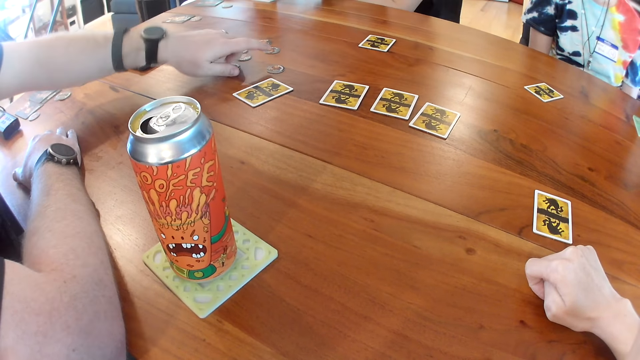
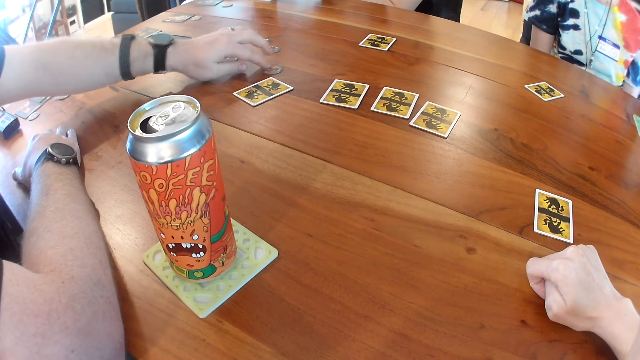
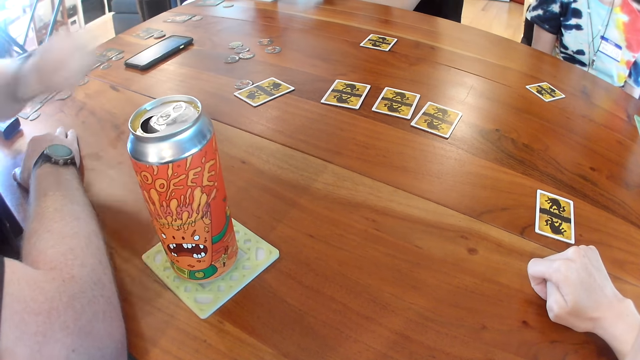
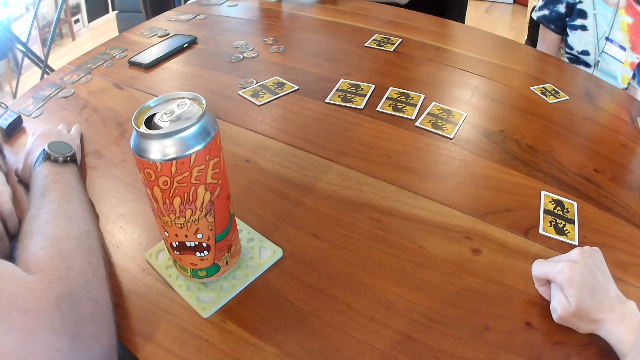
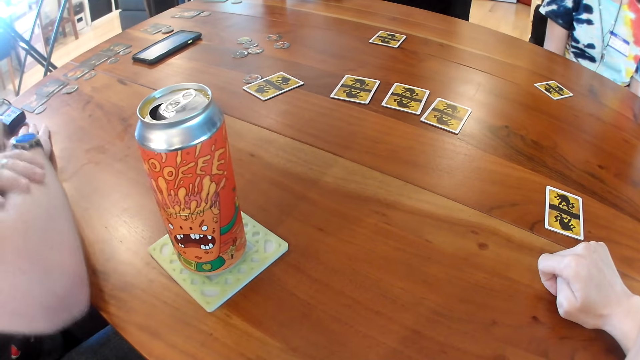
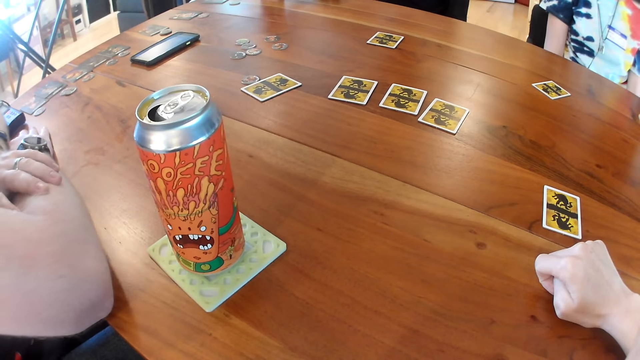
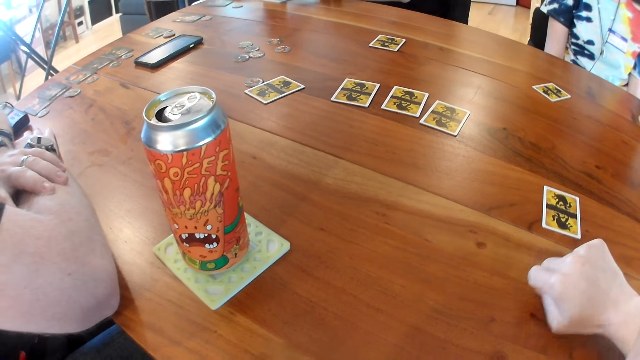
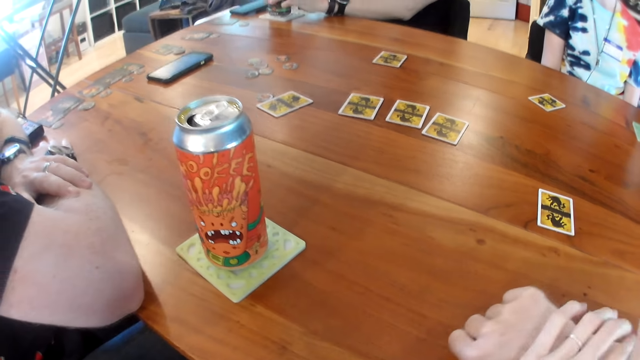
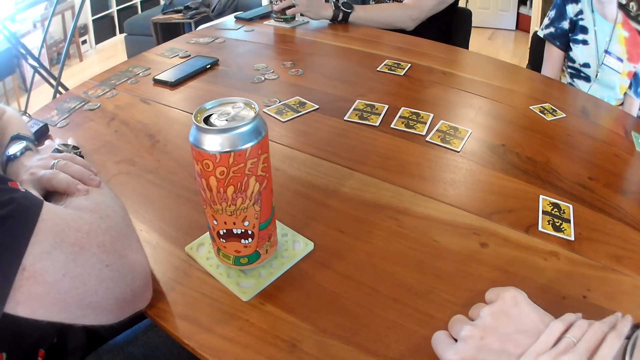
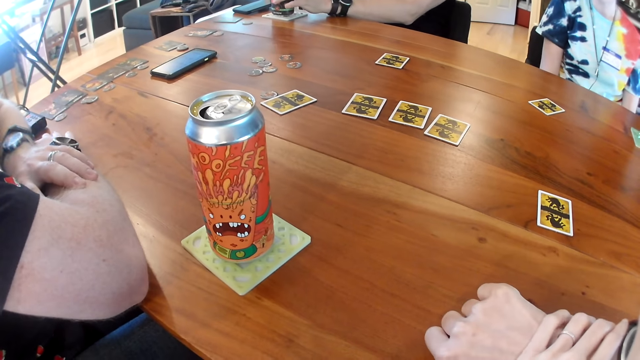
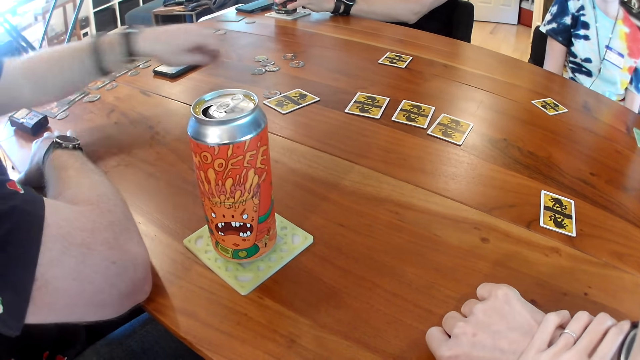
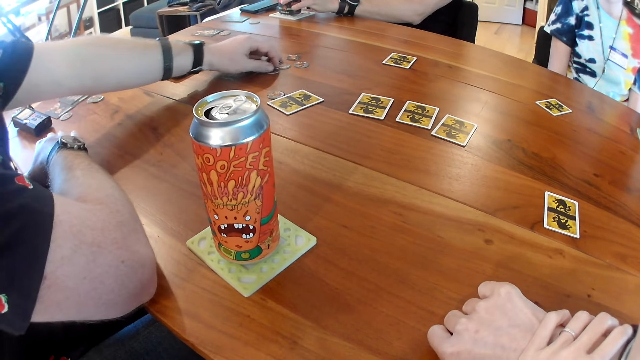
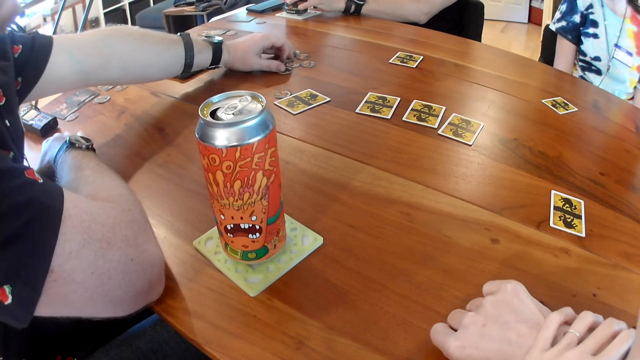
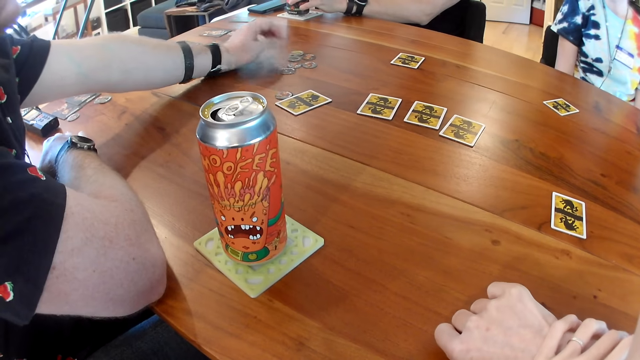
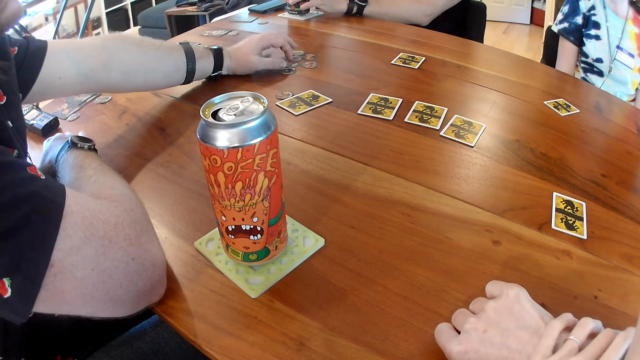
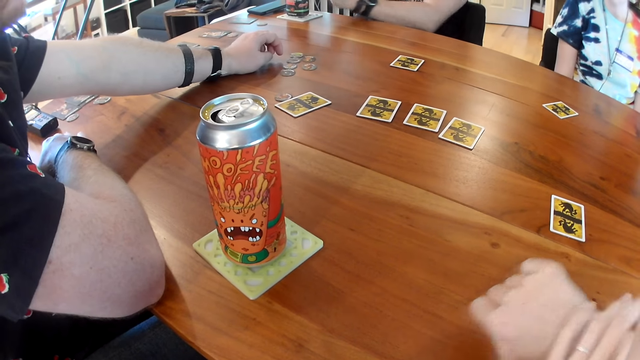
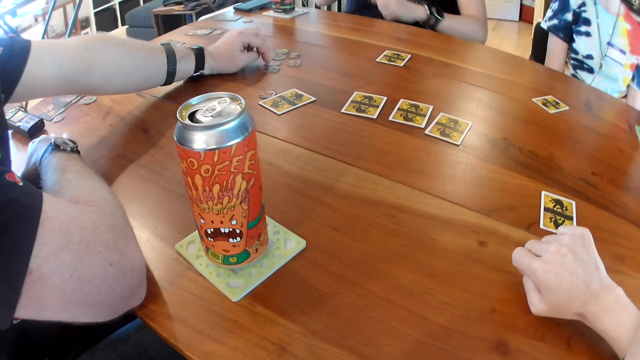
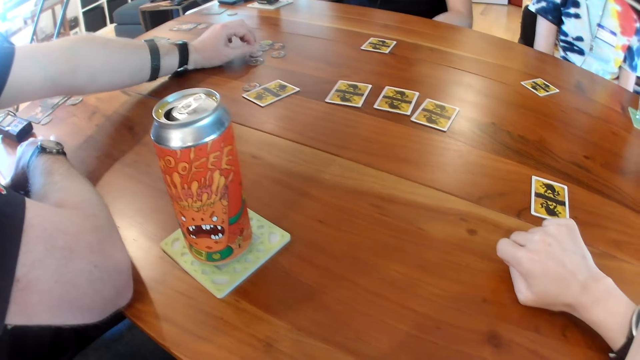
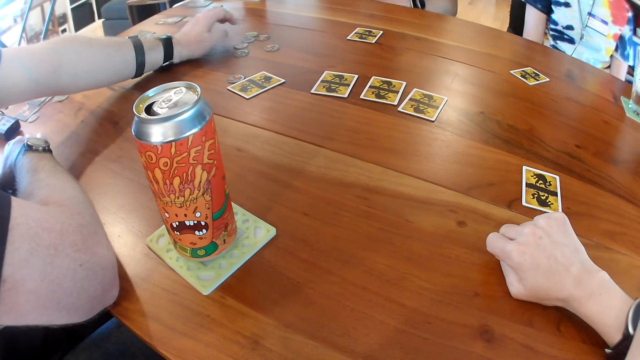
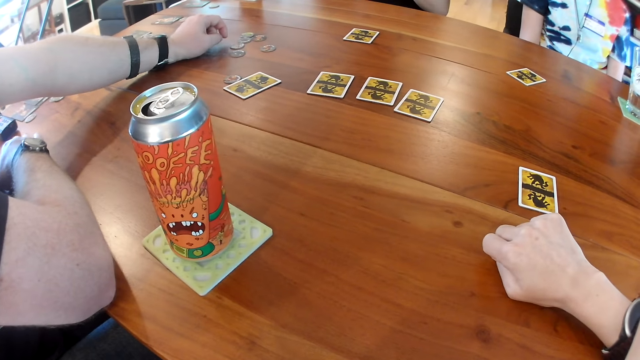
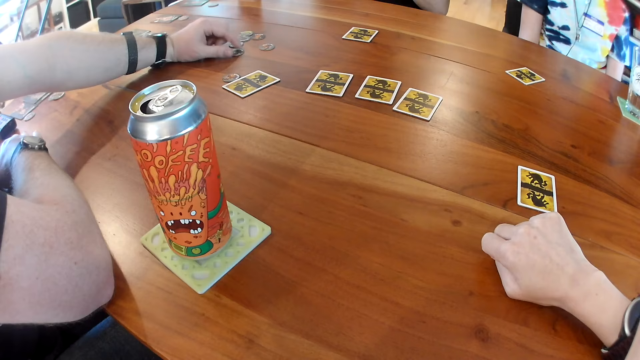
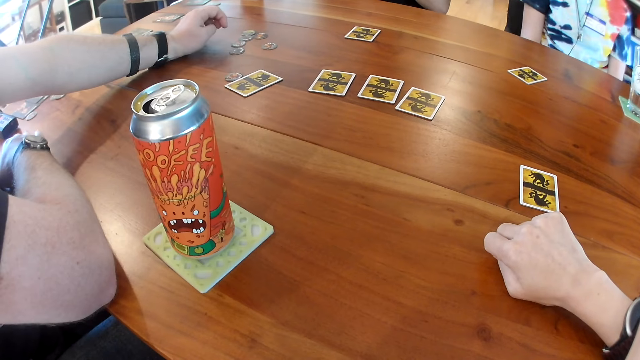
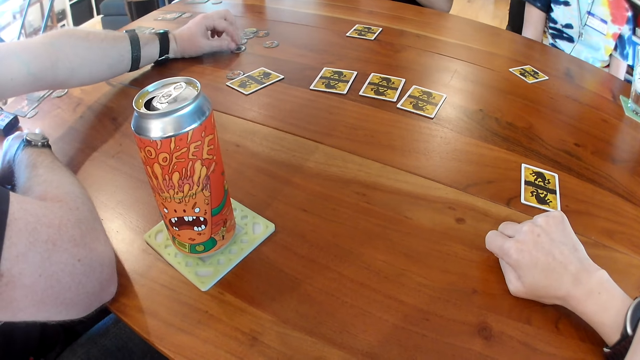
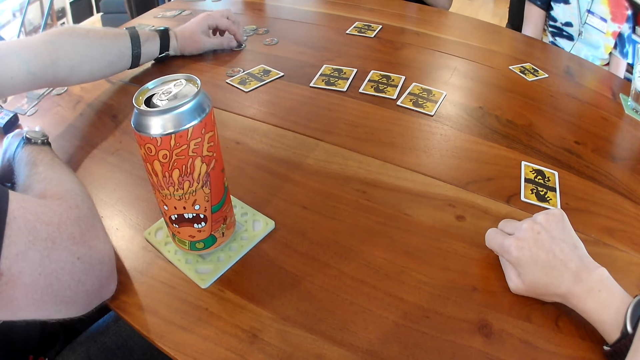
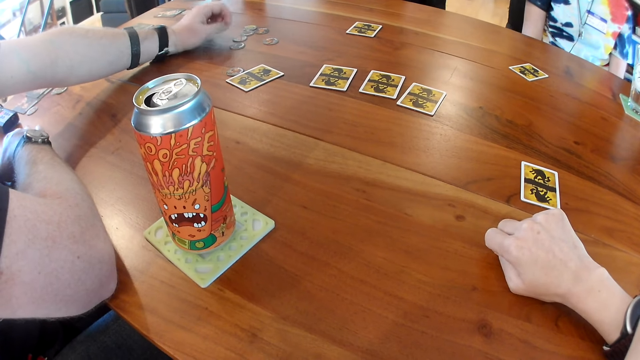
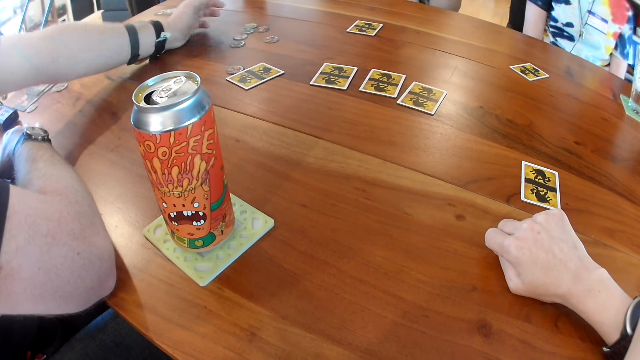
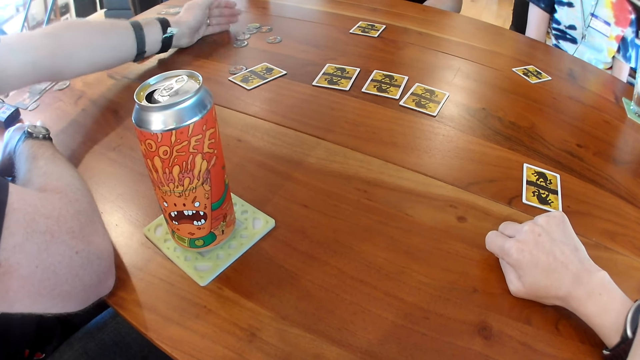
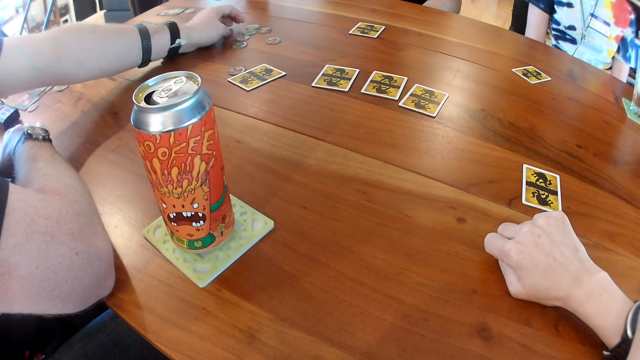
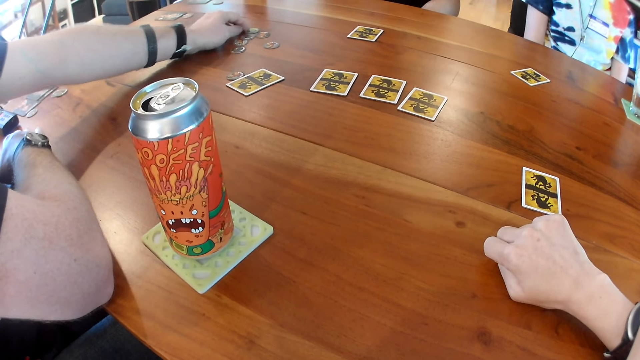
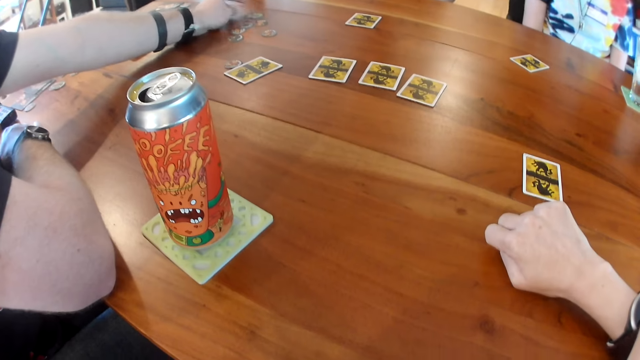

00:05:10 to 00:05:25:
The camera wearer talks. A man arranges tokens on the table with his left hand. The man talks. The man touches something on the table.

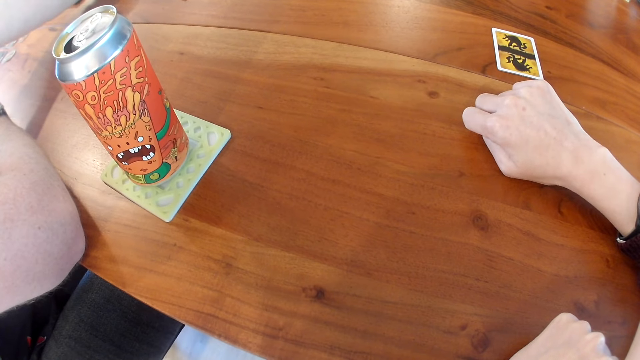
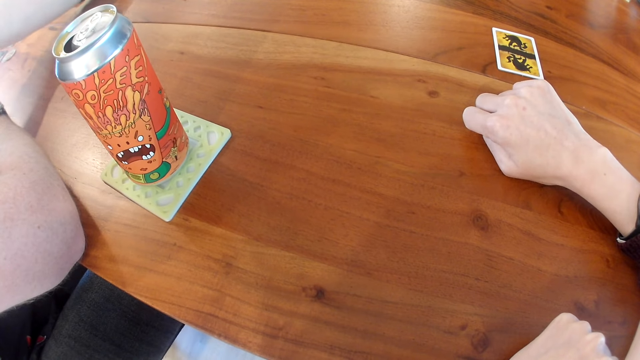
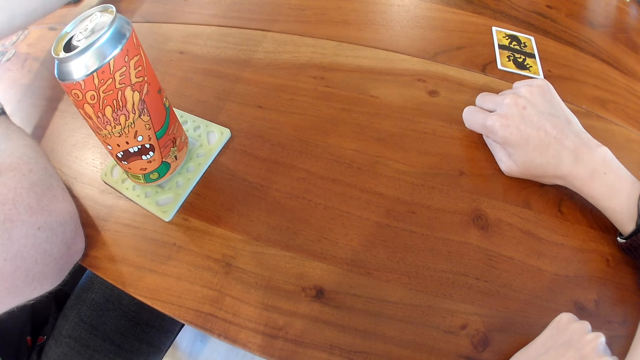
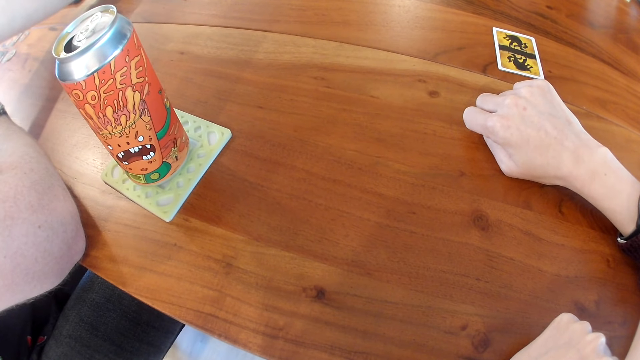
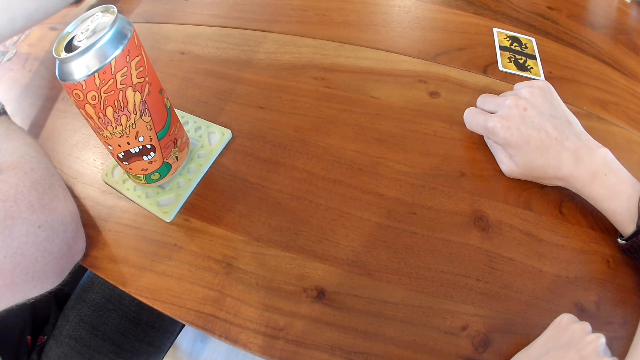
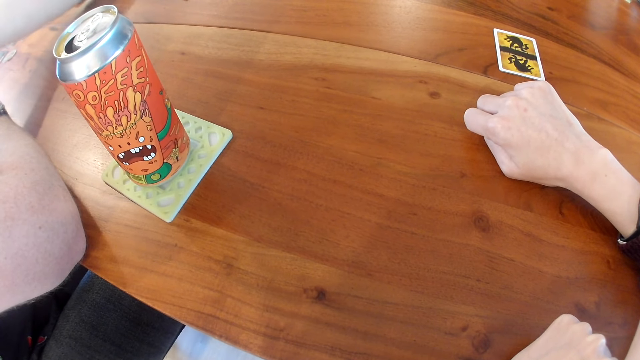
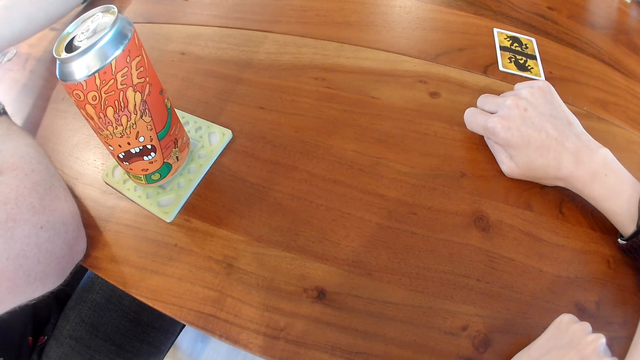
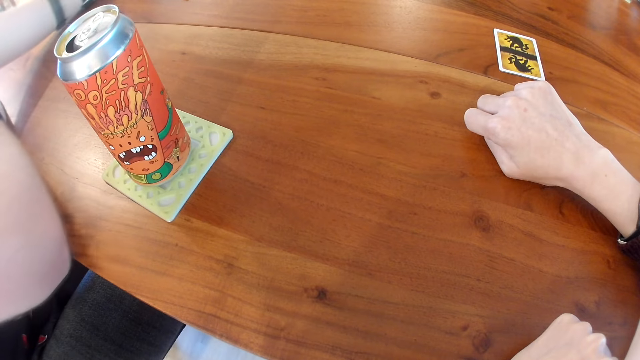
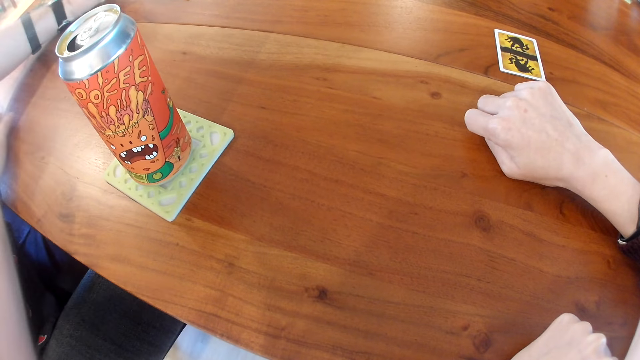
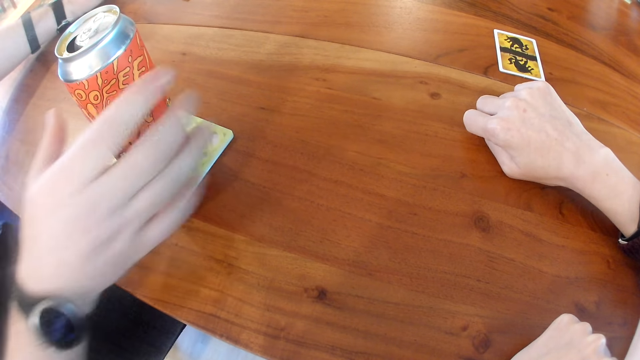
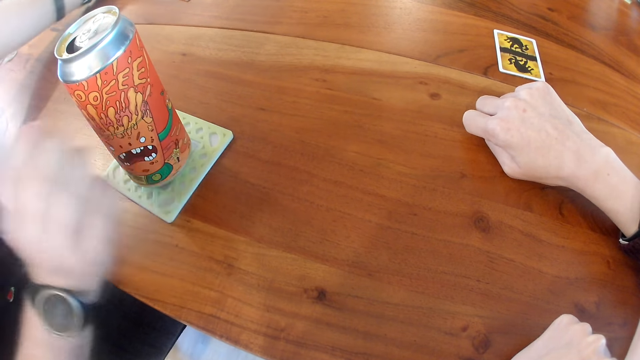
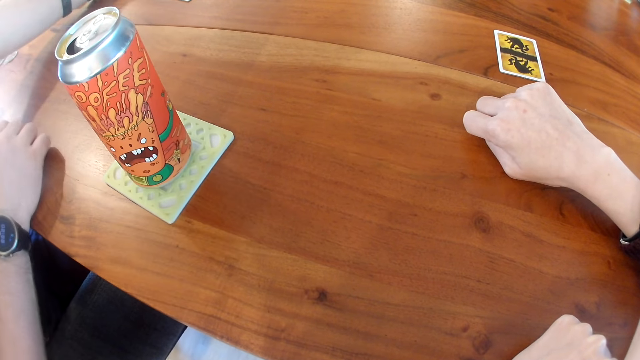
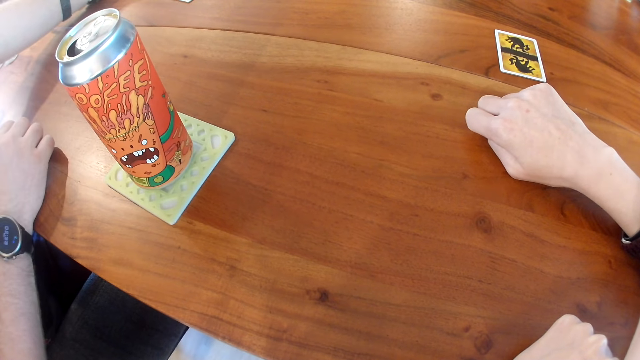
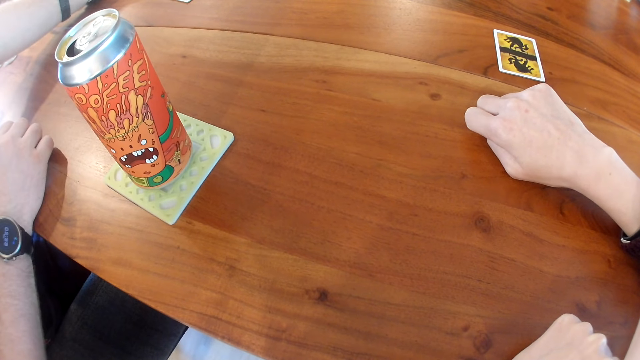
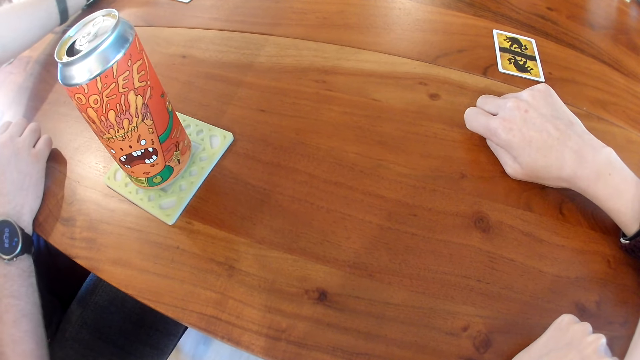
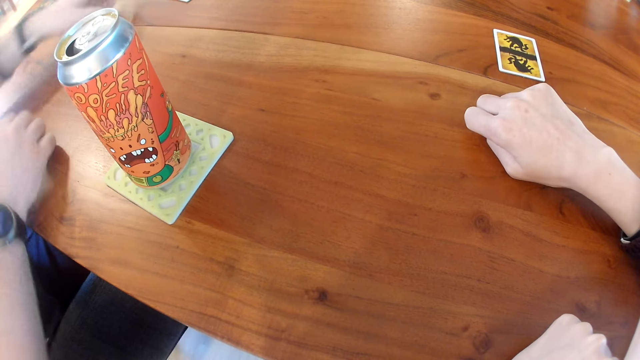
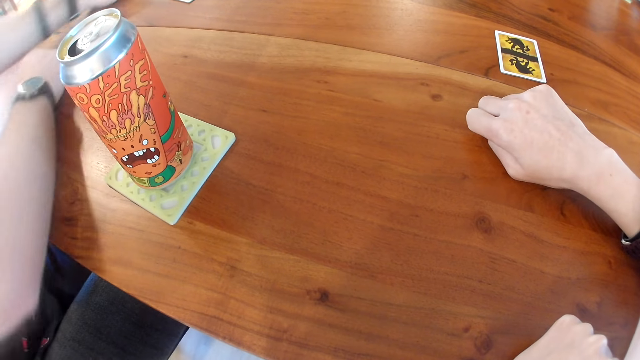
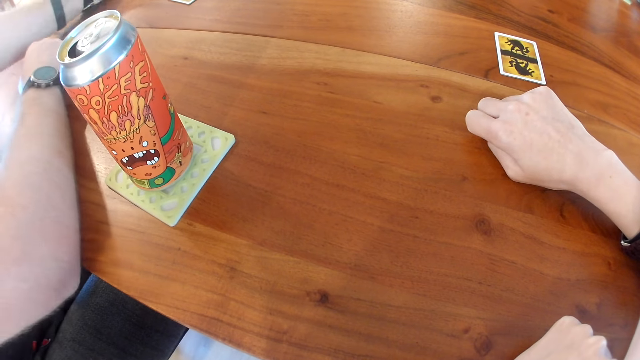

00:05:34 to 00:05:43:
The man touches a can of drink with his right hand.
